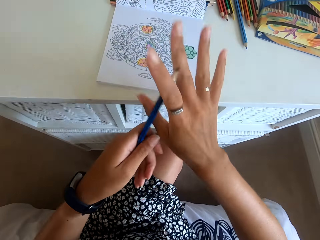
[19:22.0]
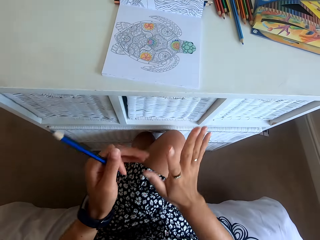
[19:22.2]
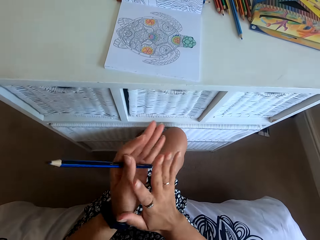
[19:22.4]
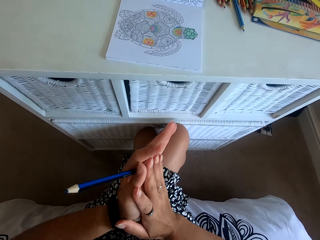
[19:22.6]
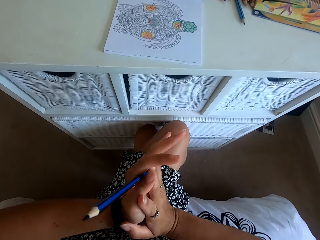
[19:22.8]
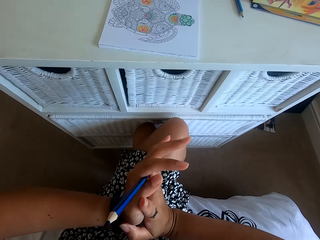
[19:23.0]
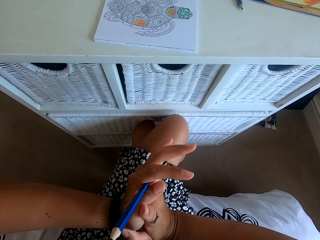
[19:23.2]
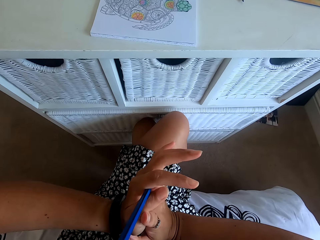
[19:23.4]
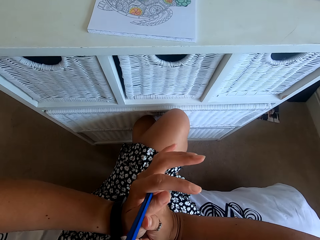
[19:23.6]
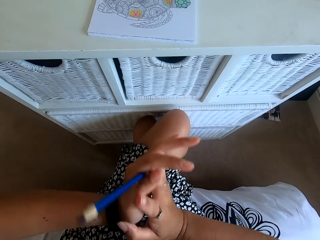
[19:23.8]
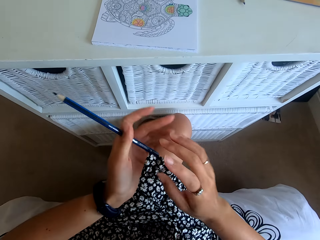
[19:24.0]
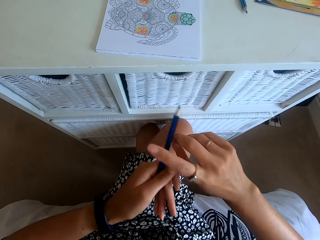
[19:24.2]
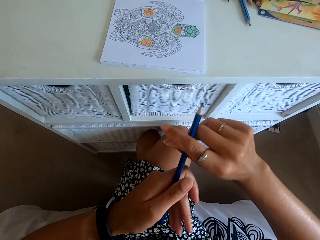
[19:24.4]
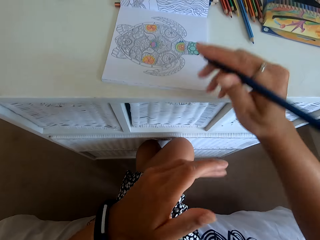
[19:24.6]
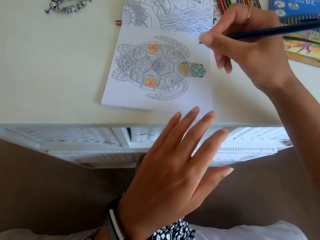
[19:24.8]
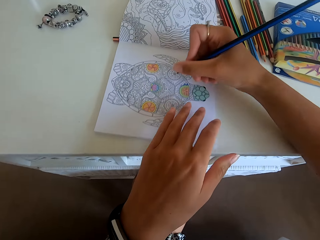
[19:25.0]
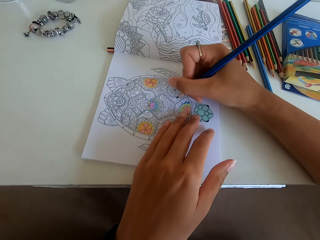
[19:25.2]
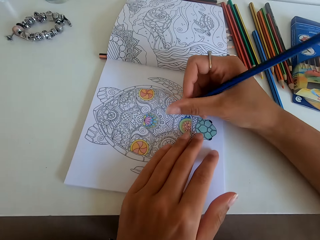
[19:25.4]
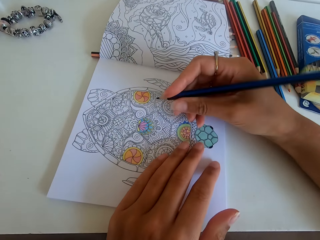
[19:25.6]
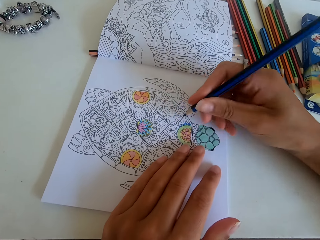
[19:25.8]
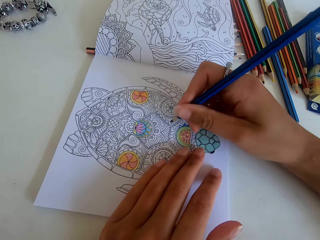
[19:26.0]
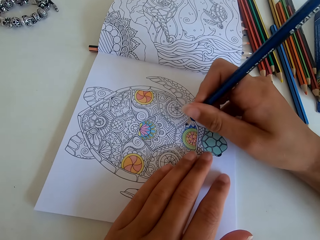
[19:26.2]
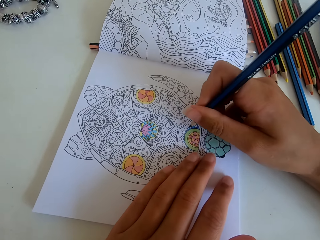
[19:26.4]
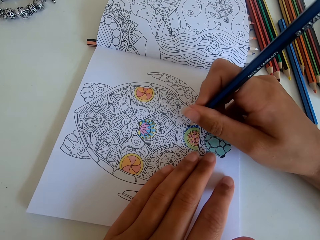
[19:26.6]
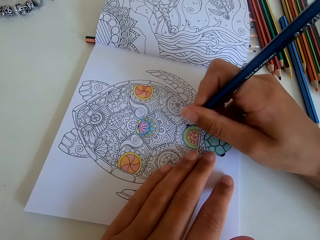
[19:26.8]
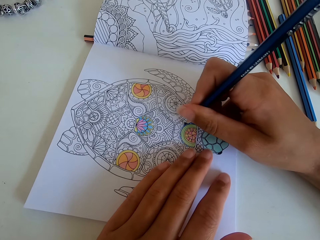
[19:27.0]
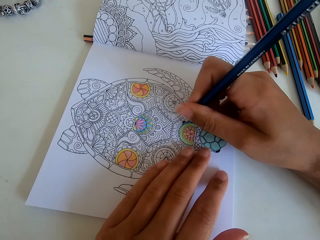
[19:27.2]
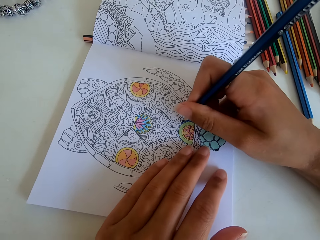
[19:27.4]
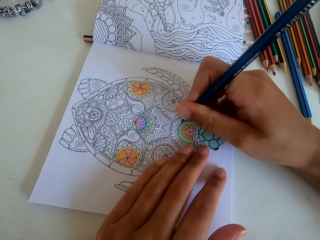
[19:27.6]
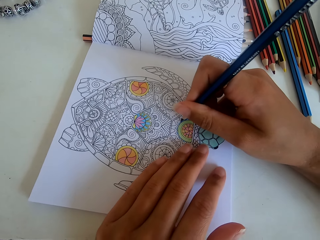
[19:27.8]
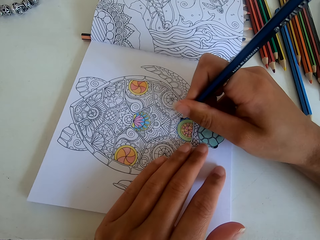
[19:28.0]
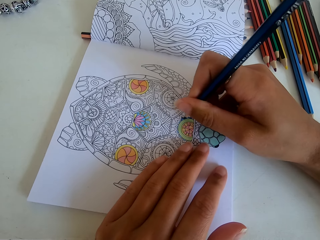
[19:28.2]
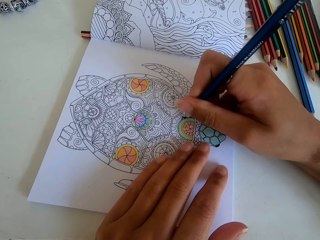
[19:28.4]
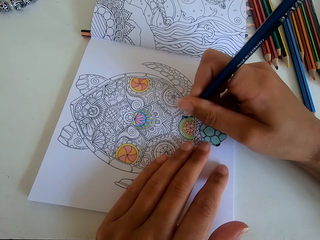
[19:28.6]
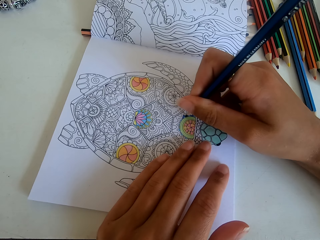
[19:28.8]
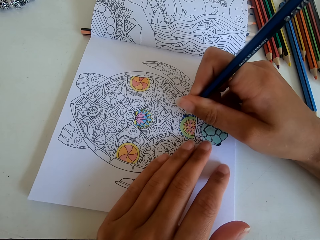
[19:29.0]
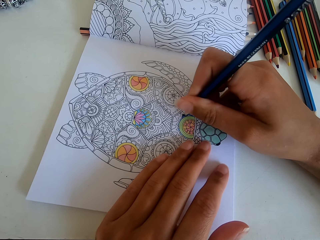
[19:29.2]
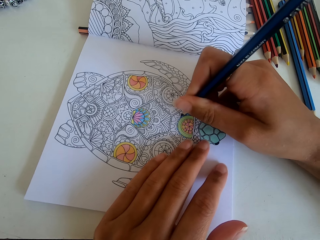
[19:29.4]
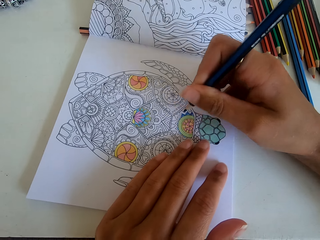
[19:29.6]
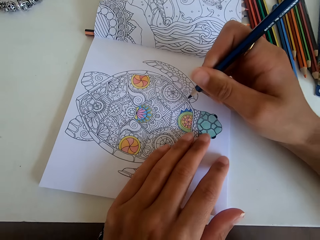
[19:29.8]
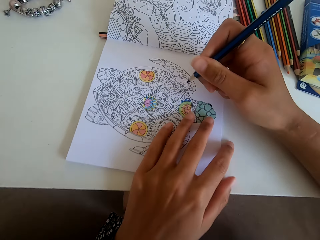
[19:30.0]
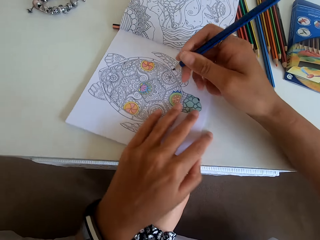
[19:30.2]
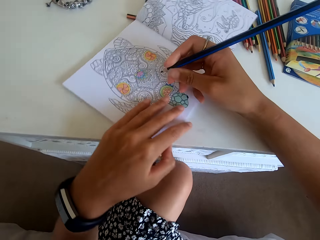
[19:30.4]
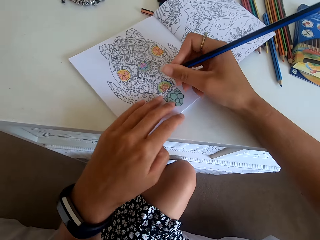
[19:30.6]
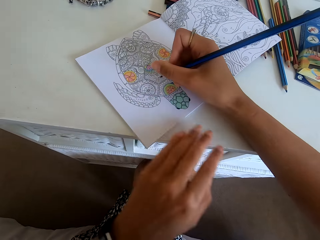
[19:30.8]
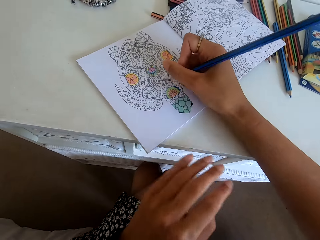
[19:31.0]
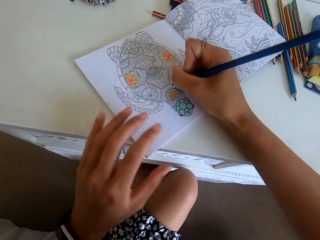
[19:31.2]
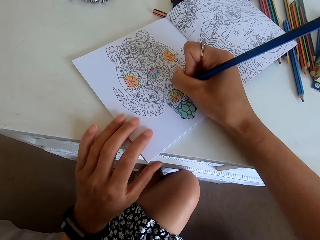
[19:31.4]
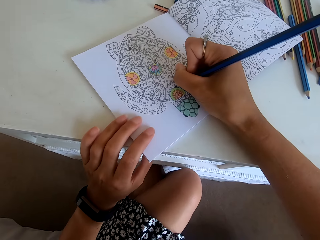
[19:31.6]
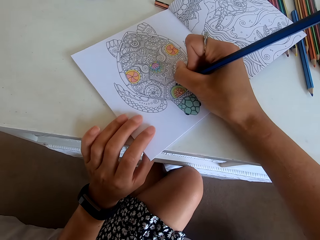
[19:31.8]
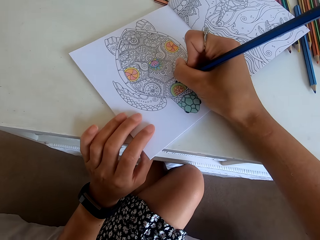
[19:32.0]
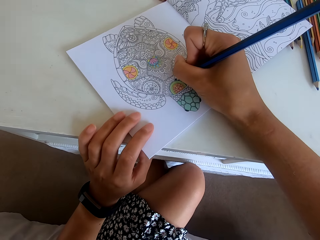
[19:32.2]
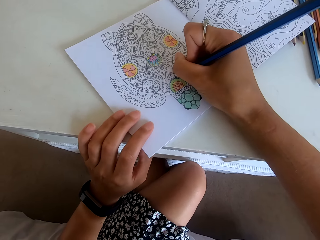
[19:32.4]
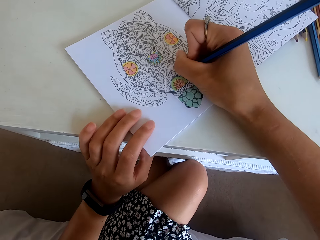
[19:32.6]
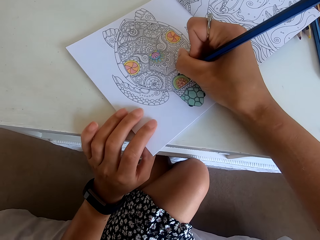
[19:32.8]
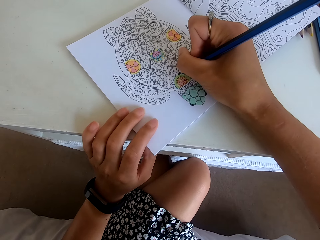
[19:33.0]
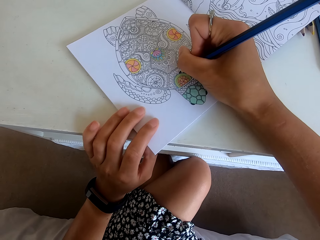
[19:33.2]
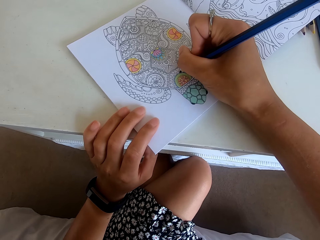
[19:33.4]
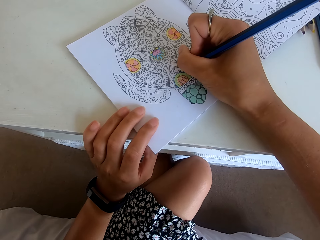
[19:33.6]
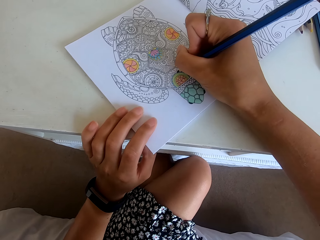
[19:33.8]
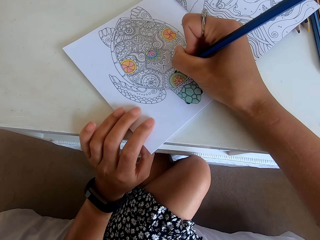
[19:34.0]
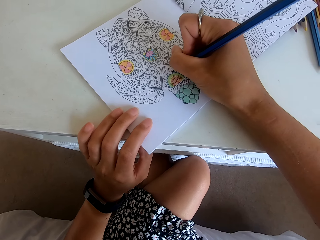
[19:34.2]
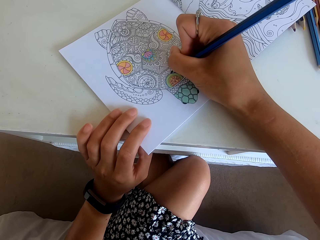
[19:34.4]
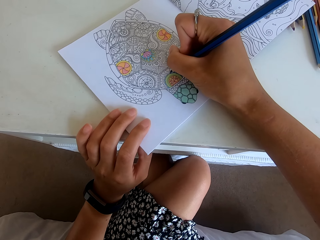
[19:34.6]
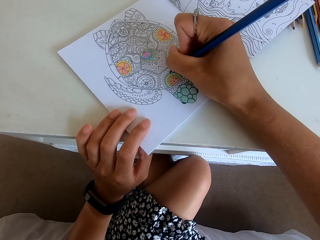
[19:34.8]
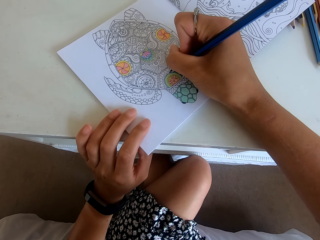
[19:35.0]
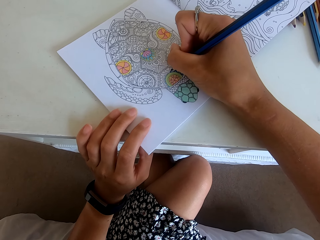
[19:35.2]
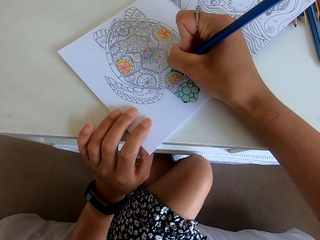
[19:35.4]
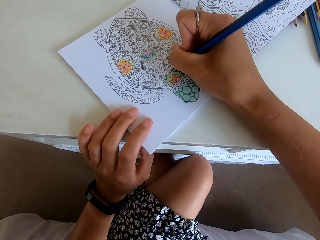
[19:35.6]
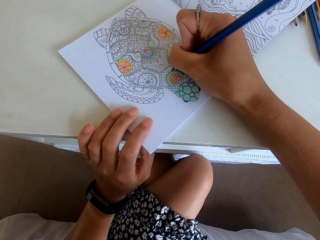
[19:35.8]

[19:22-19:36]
The camera wearer stretches the fingers. They hold the color on the hand. They color the picture. They turn the drawing book. They color the picture.

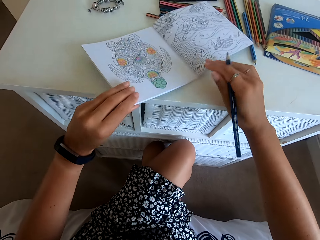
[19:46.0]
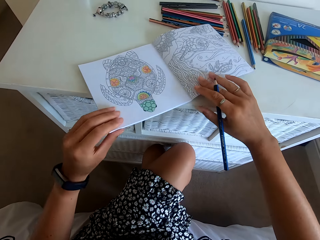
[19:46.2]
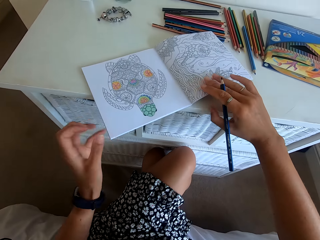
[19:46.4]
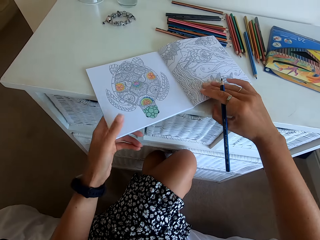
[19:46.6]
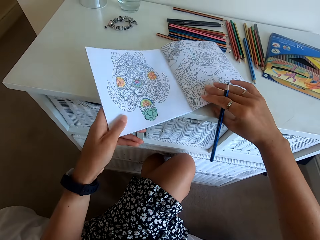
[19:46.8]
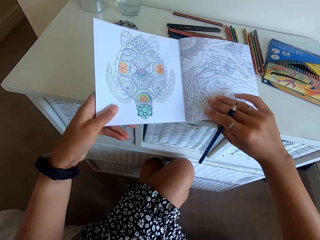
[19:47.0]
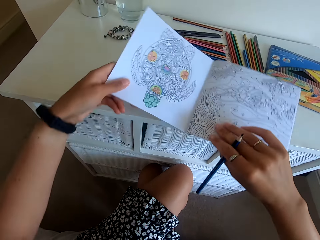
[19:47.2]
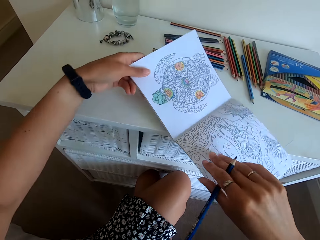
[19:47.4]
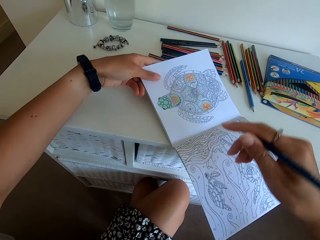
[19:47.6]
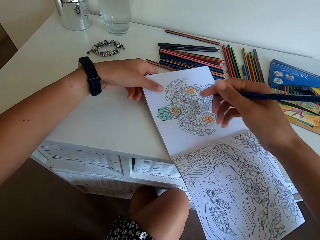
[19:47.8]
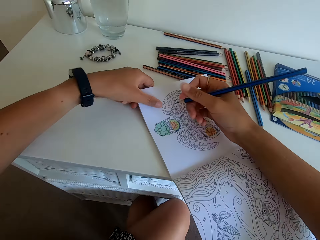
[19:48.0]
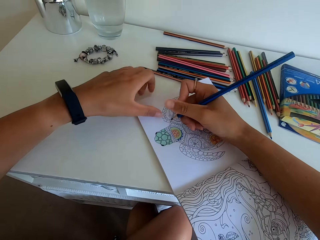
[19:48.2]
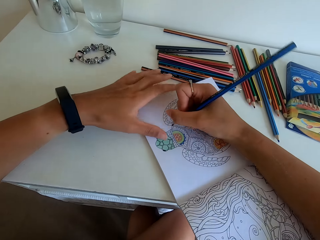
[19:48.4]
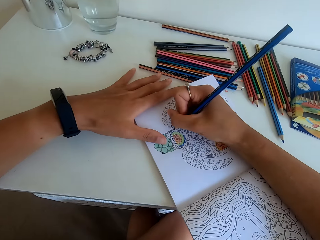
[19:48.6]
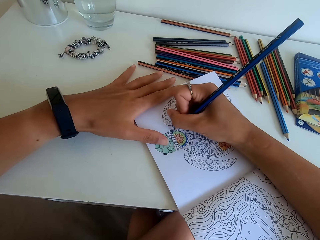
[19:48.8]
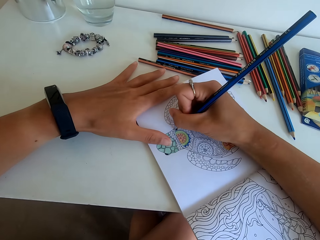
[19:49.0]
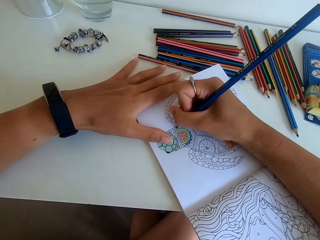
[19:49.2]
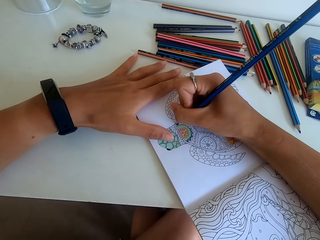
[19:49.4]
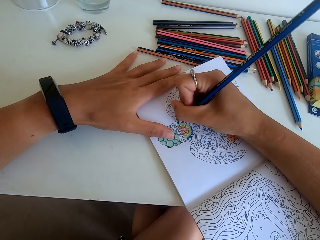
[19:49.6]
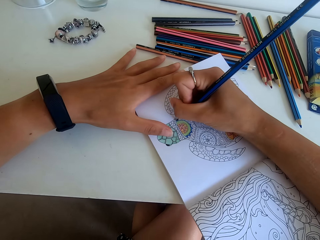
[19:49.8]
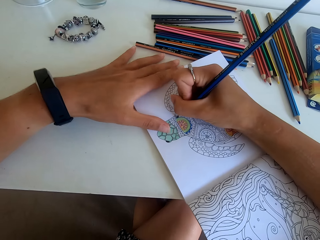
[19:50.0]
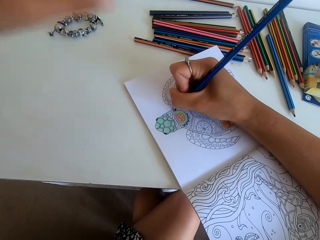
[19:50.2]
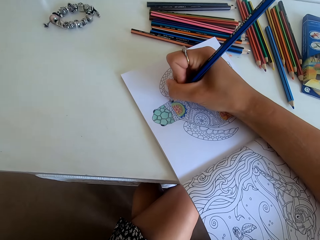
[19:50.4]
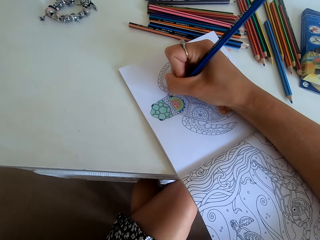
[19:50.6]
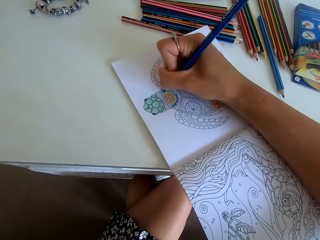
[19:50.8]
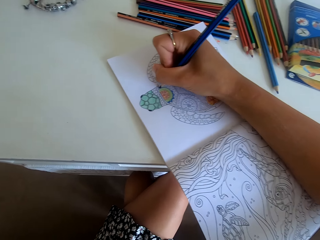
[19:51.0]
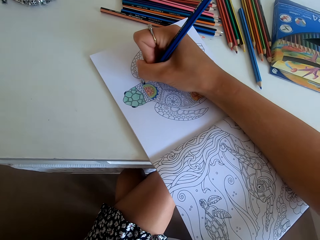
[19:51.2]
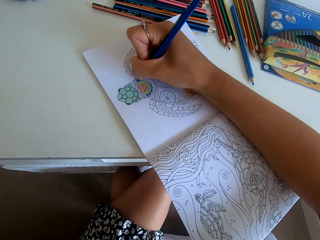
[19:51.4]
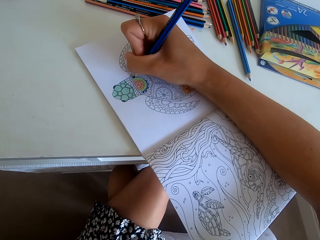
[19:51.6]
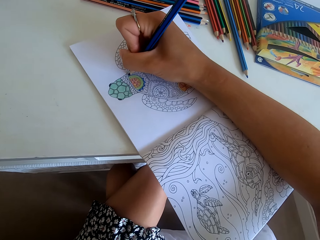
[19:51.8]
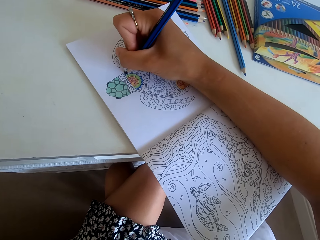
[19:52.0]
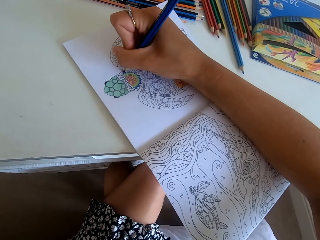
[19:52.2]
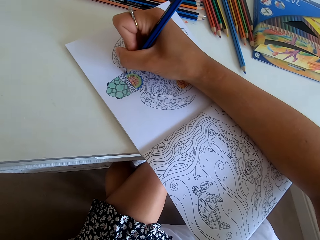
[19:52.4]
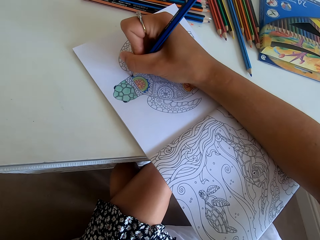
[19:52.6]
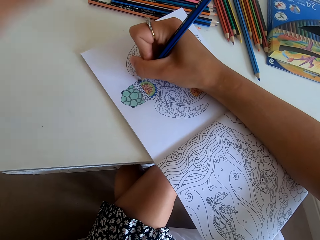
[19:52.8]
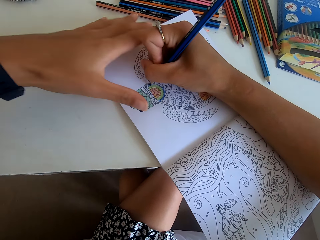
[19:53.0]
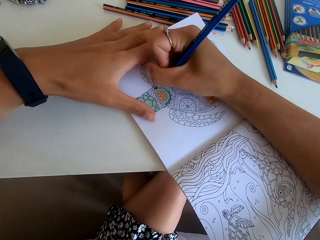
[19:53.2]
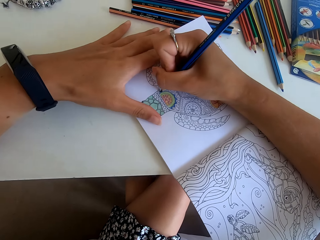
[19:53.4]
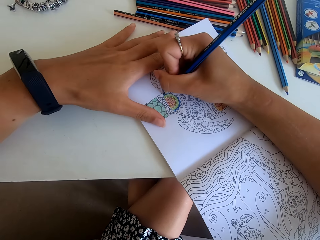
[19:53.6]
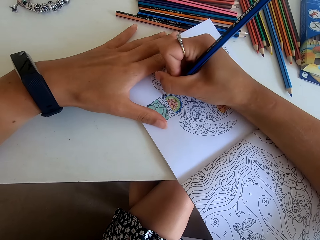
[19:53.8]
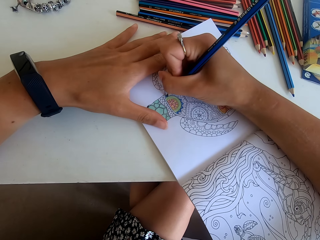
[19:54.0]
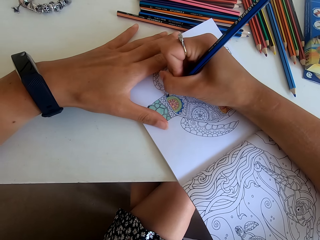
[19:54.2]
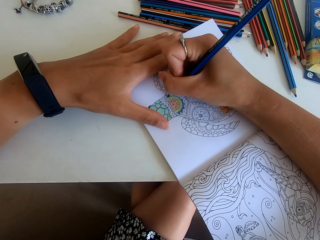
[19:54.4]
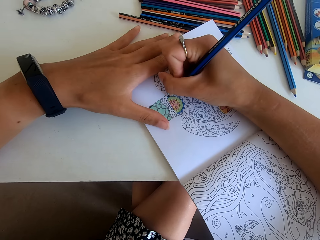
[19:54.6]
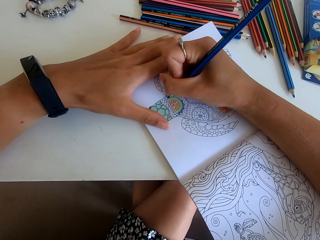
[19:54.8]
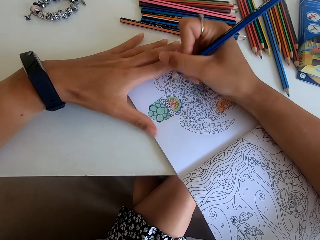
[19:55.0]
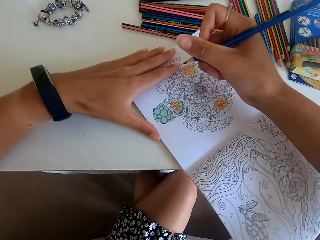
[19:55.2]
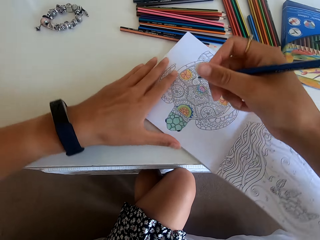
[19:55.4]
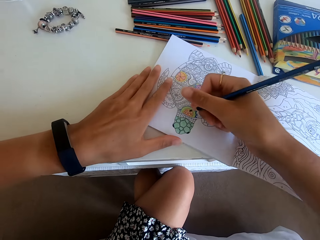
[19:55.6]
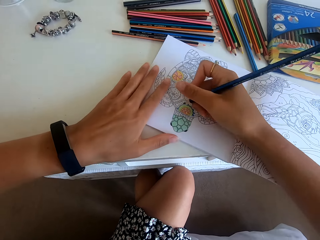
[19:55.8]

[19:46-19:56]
The camera wearer turns the drawing book upside down. They color the picture.
